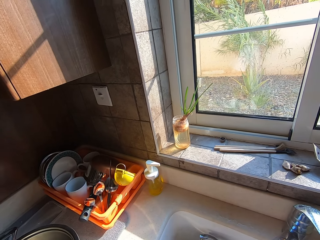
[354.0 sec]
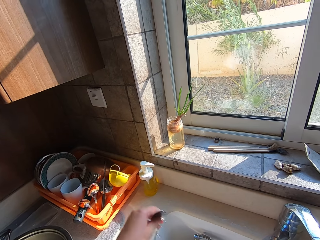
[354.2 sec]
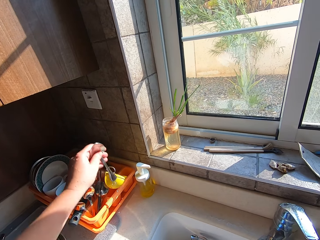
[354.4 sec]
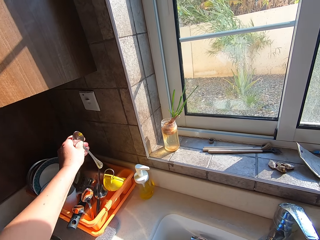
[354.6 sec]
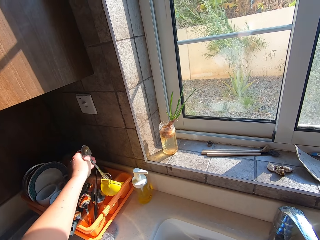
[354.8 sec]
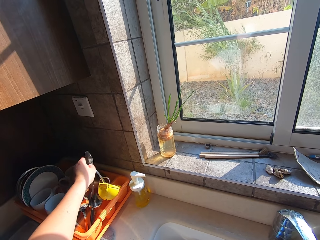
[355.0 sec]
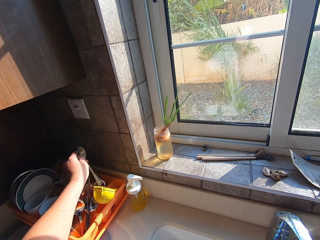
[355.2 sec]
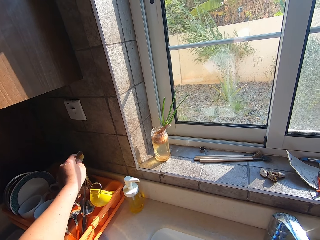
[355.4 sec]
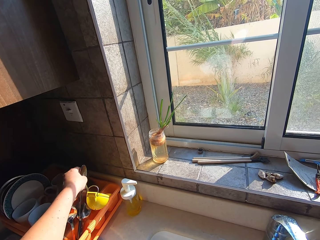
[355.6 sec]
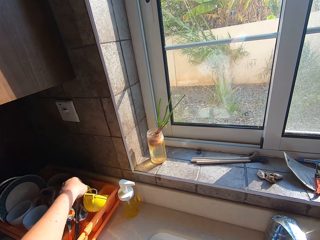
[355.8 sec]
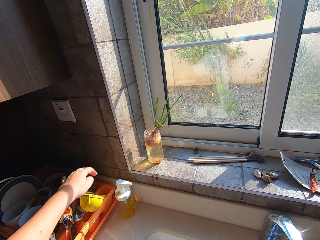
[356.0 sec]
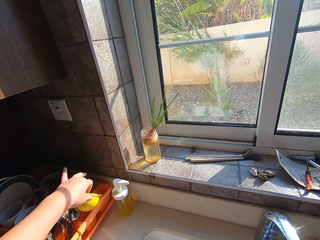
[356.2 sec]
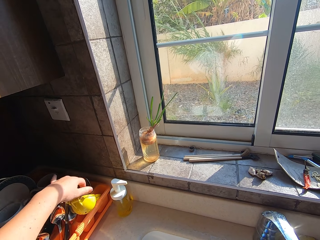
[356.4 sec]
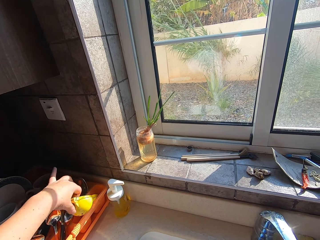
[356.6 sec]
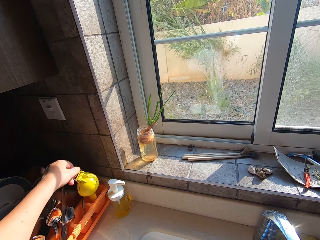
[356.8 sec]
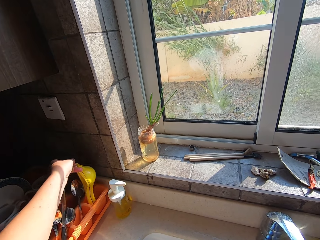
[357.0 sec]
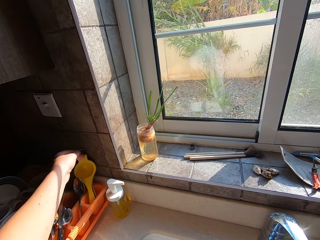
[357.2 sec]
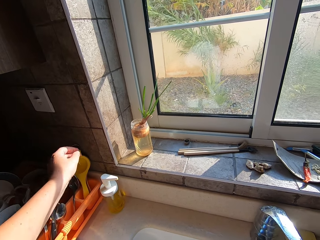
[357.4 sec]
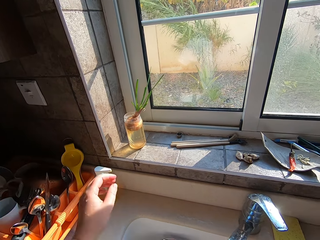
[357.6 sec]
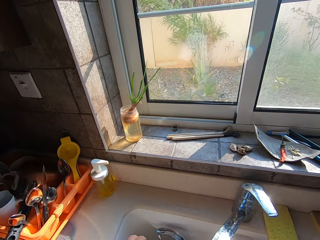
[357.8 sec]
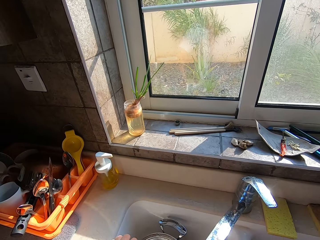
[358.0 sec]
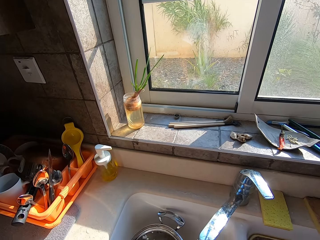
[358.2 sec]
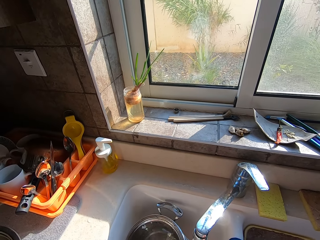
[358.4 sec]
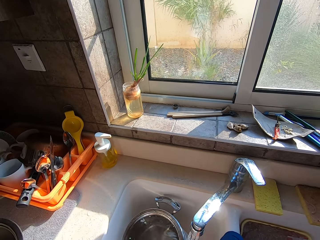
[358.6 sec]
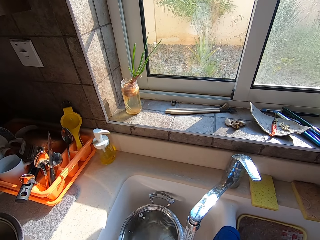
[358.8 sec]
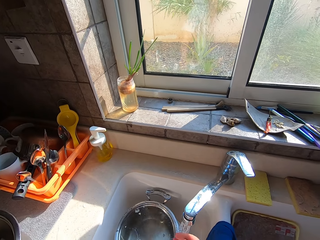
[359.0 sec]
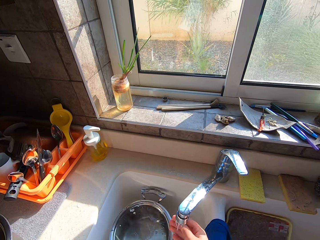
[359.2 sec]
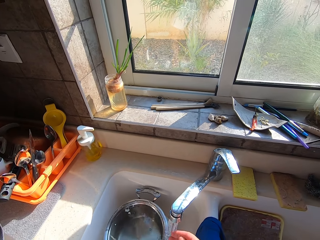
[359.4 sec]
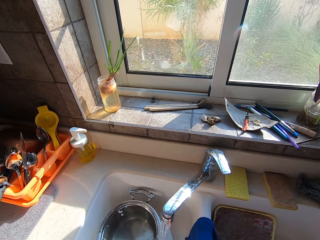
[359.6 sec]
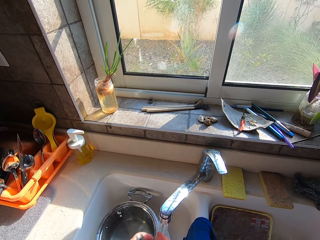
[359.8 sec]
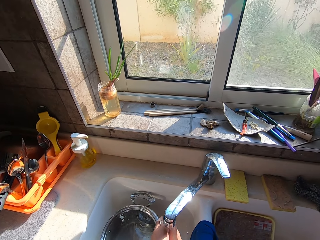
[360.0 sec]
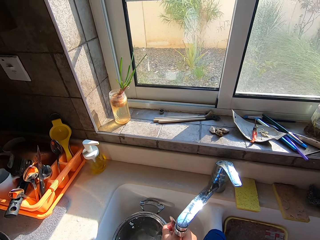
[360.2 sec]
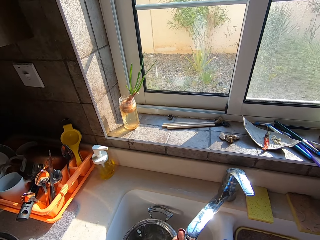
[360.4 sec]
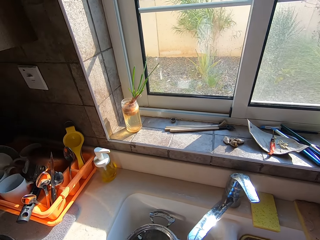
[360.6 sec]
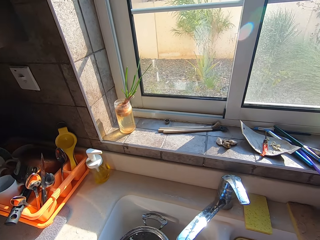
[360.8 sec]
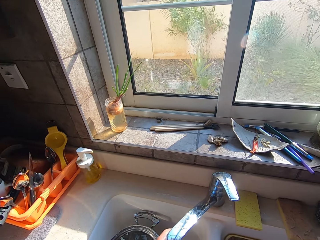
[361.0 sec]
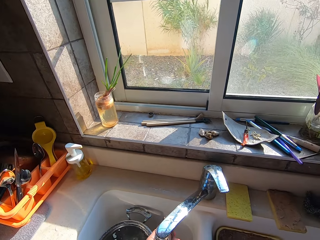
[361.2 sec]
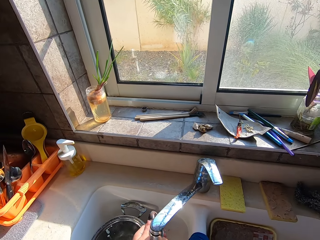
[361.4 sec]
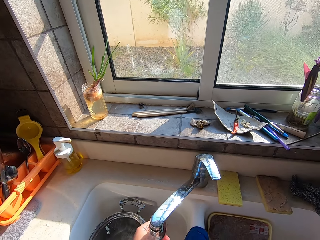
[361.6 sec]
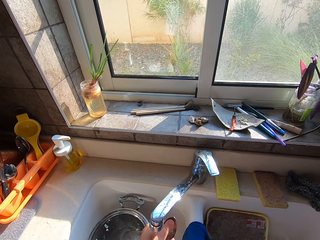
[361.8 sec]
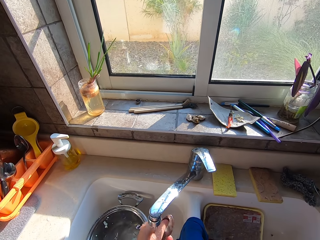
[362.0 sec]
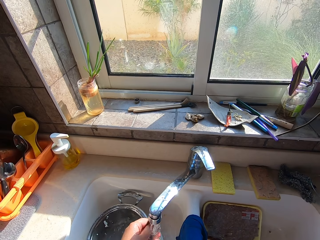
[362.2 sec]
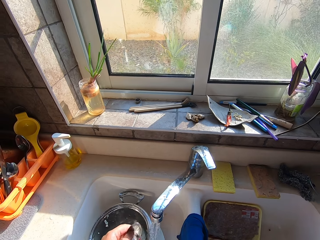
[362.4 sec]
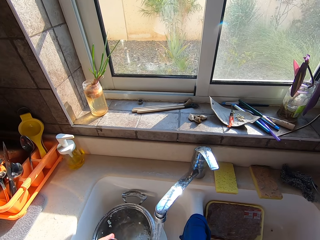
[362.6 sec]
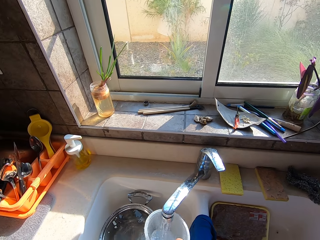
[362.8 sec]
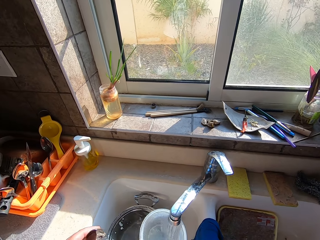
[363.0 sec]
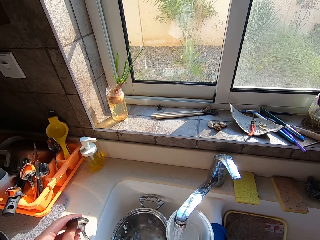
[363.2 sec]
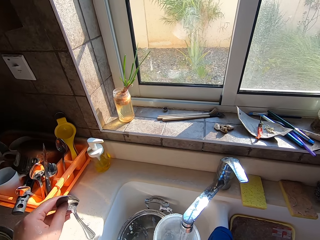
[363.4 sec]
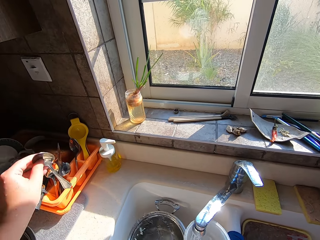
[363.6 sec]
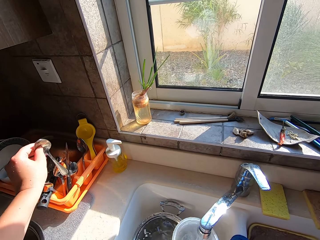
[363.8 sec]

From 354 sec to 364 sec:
The camera wearer puts the spoon in the utensils rack. They arrange the filter utensil from the utensil rack. They wash the spoon.

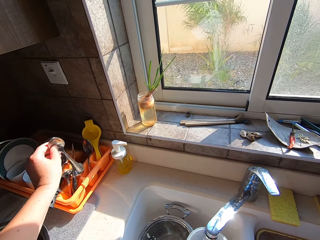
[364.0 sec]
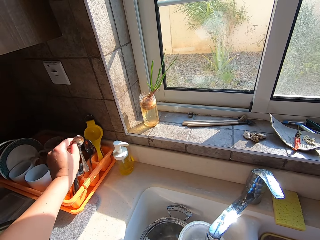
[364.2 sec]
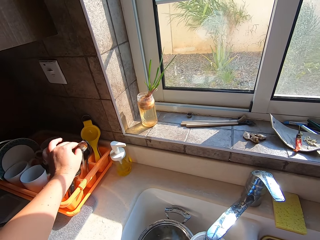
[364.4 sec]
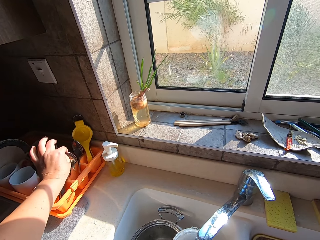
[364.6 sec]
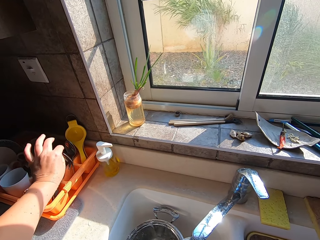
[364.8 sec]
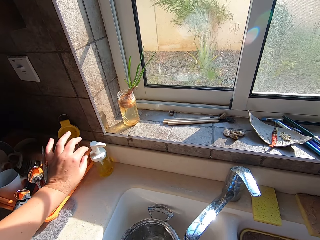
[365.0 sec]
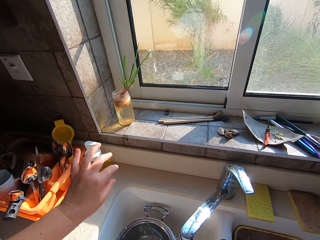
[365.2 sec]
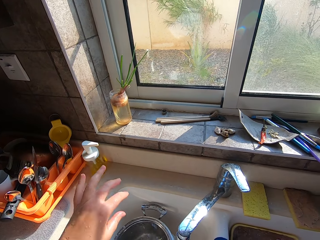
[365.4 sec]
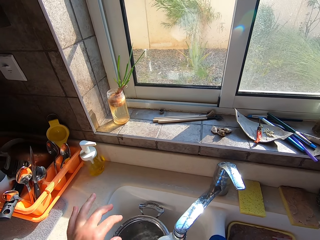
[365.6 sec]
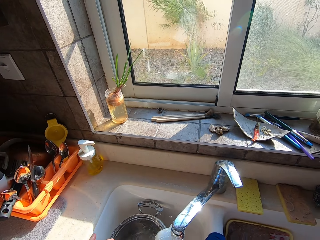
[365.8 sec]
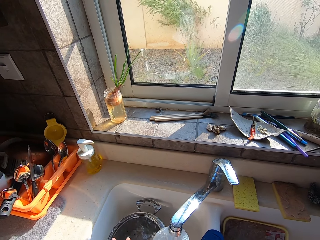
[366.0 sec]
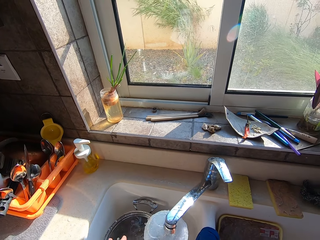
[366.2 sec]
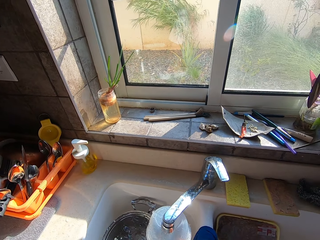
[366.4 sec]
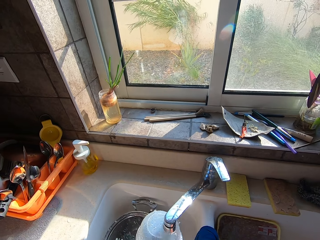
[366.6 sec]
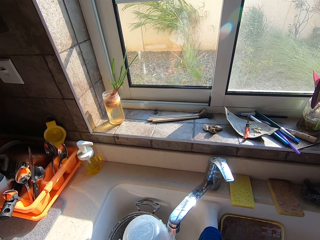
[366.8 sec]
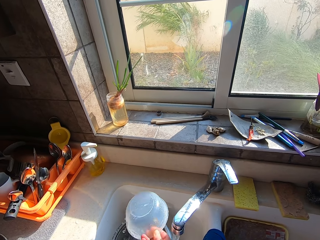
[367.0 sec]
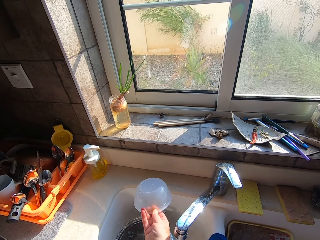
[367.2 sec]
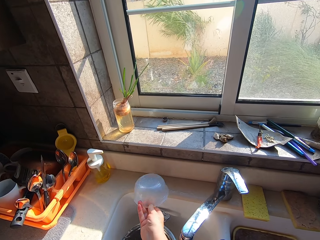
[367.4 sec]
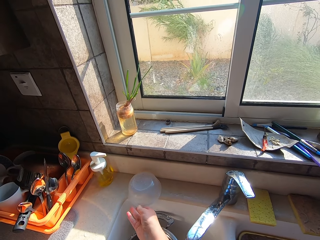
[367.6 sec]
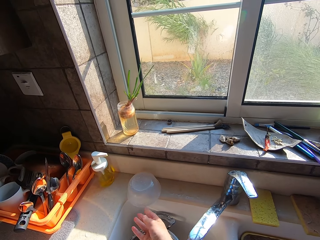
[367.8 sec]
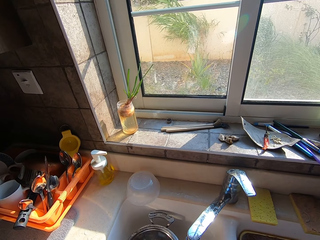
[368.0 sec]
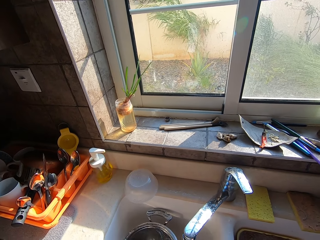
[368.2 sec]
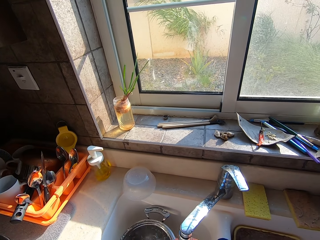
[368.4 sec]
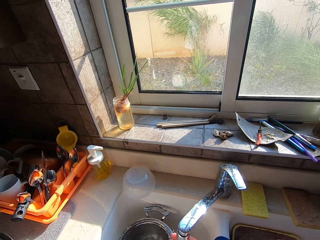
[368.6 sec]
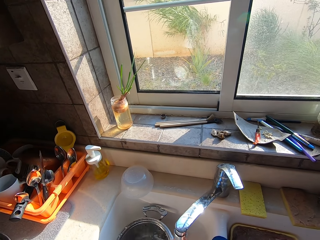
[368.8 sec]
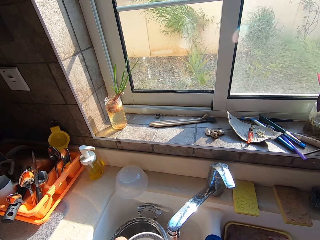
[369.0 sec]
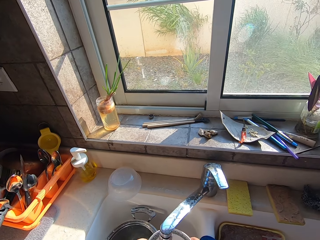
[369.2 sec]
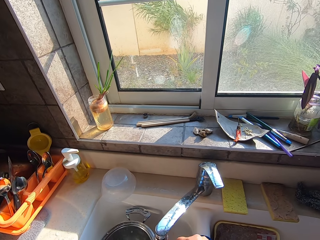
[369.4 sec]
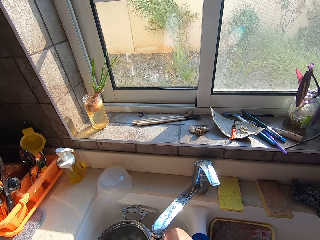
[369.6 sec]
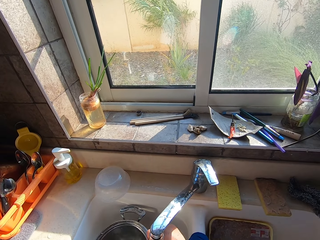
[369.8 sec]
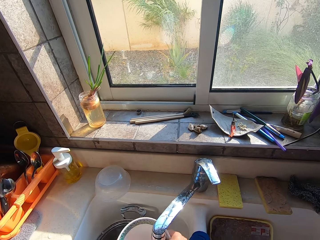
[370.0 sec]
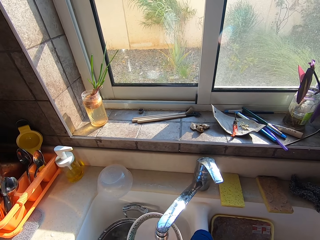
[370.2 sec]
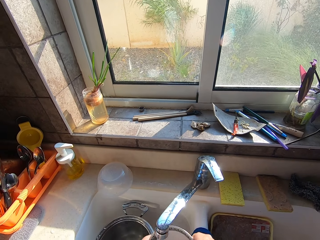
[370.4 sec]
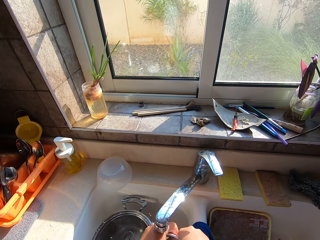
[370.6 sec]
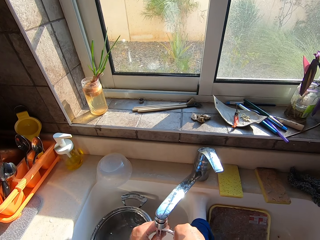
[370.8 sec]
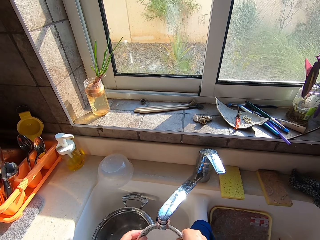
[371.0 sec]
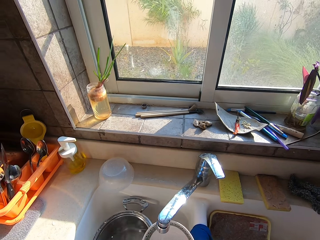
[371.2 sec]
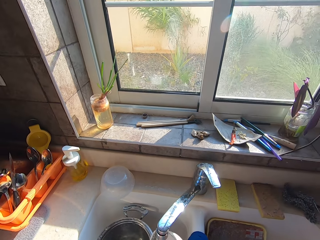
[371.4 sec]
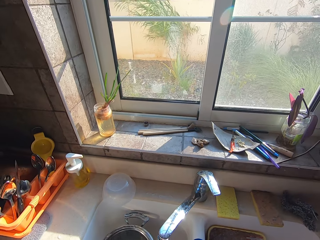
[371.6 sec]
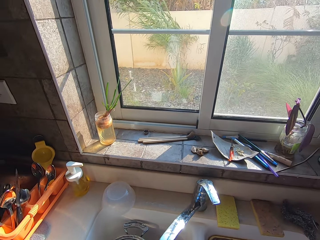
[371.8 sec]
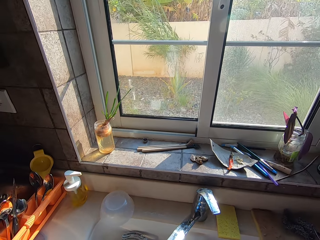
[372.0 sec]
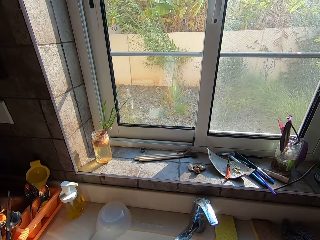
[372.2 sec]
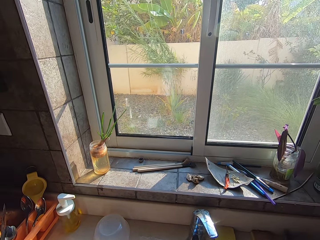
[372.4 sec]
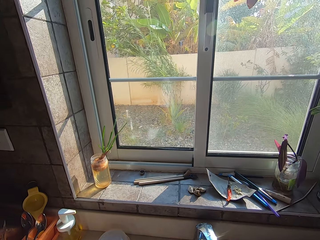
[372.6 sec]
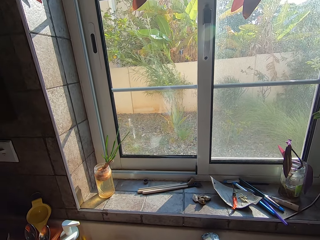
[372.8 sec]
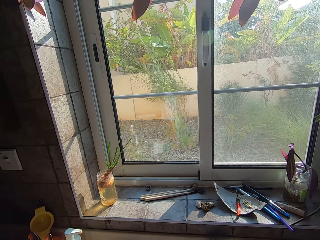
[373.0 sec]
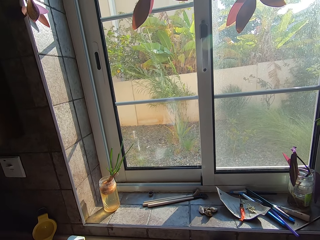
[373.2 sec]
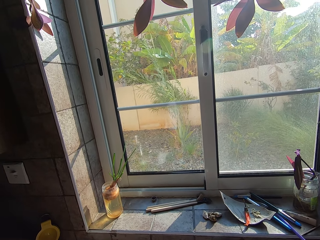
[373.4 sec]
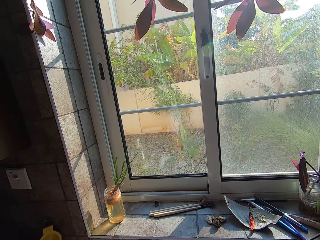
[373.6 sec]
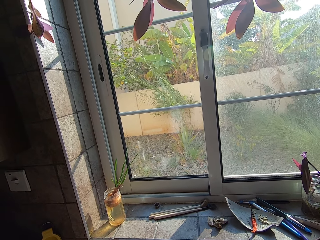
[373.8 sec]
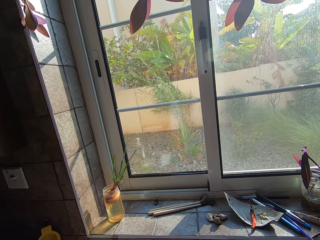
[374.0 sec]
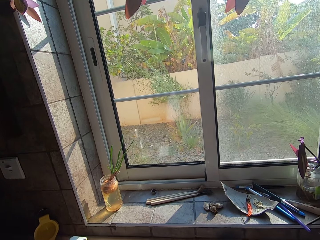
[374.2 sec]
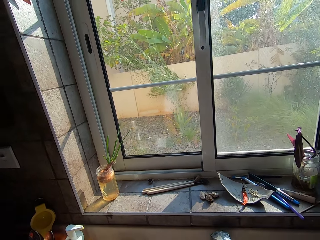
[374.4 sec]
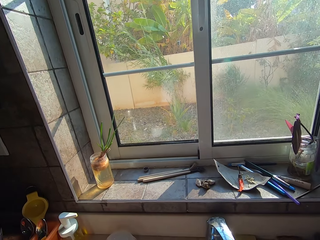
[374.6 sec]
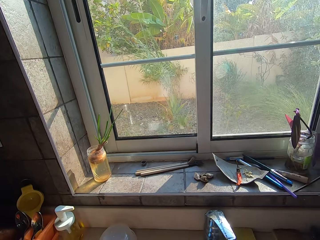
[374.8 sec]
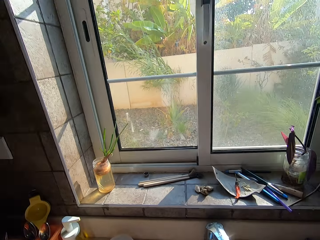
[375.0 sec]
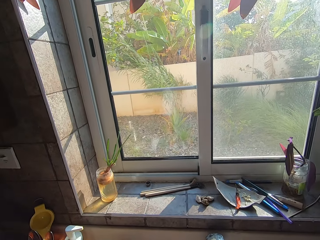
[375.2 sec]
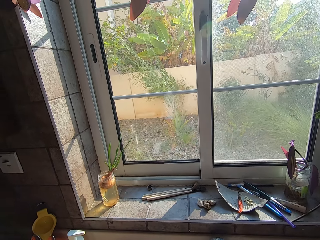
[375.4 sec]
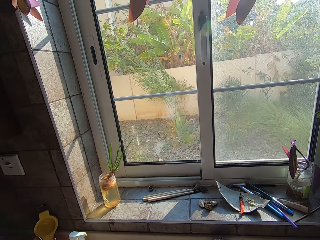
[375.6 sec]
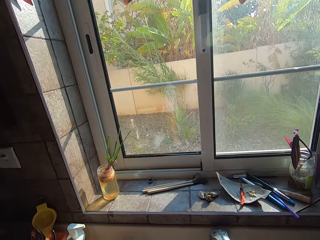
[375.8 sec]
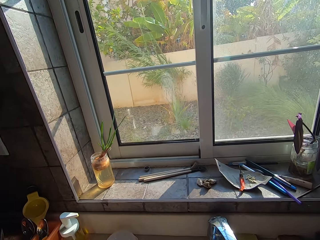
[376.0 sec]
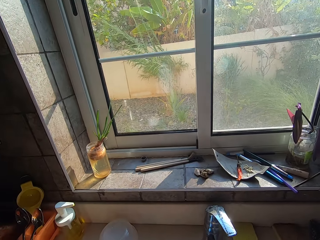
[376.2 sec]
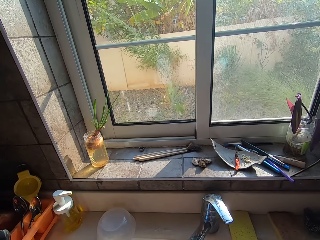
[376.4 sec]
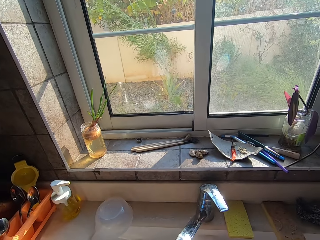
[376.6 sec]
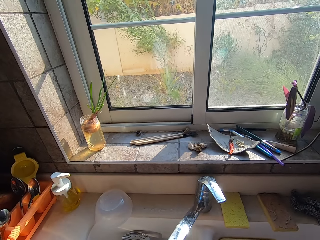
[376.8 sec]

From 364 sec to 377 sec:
The camera wearer puts the spoon in the utensils rack. They wash the container or dish, and put the dish on the side of the kitchen sink.
